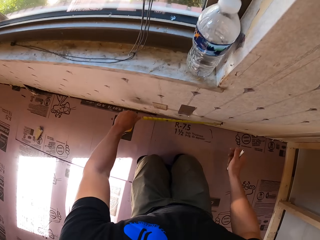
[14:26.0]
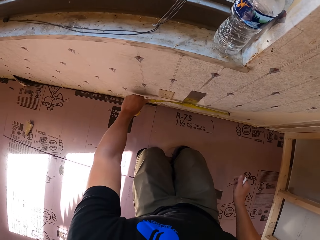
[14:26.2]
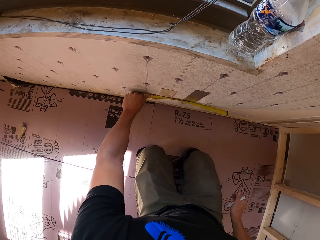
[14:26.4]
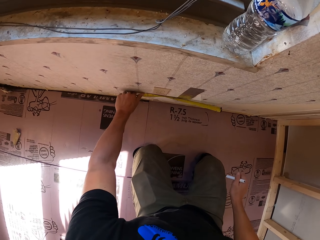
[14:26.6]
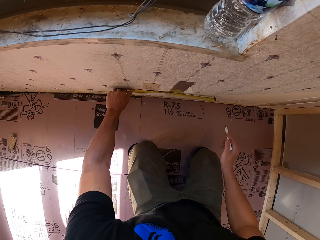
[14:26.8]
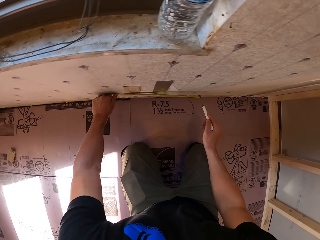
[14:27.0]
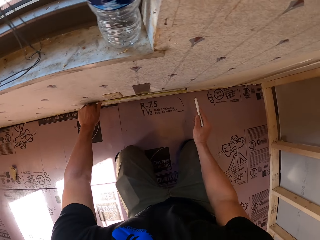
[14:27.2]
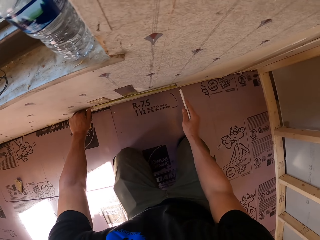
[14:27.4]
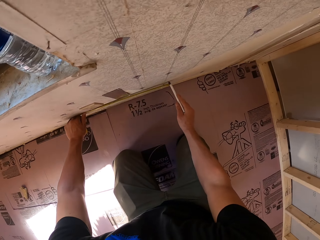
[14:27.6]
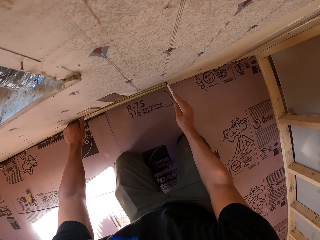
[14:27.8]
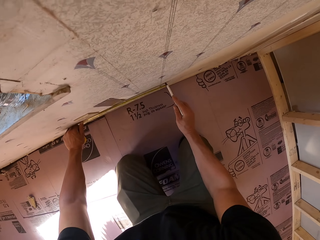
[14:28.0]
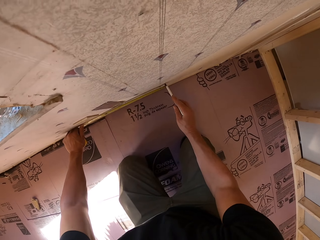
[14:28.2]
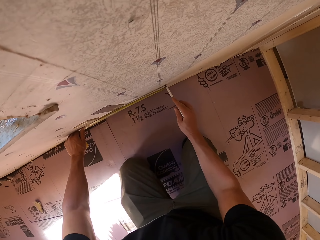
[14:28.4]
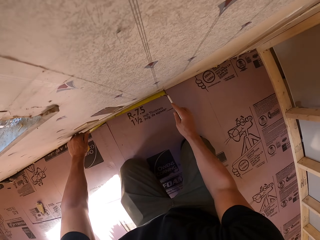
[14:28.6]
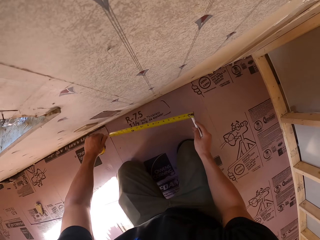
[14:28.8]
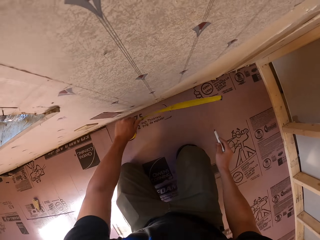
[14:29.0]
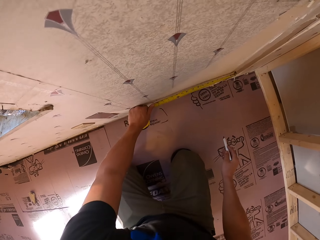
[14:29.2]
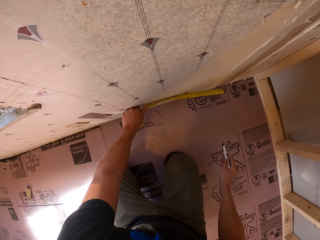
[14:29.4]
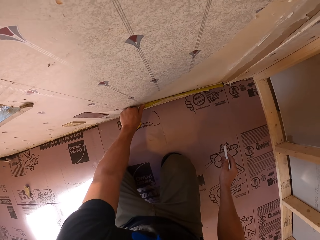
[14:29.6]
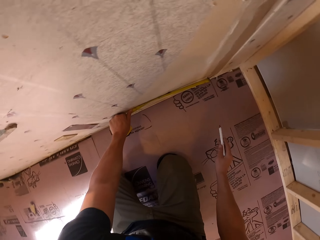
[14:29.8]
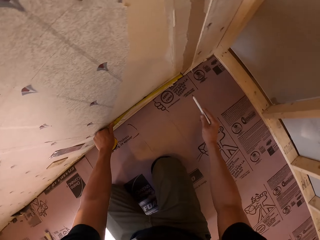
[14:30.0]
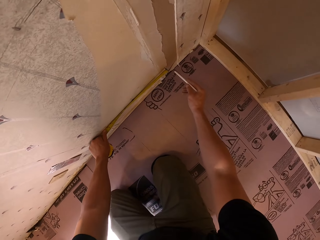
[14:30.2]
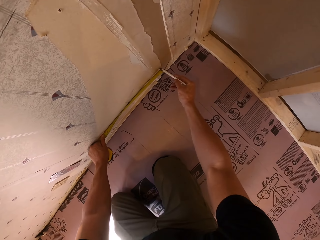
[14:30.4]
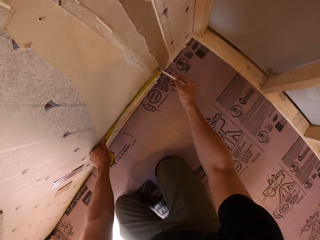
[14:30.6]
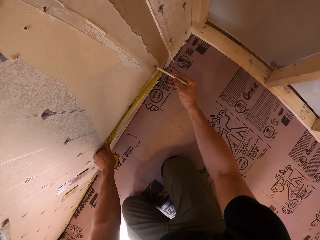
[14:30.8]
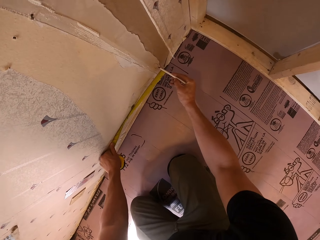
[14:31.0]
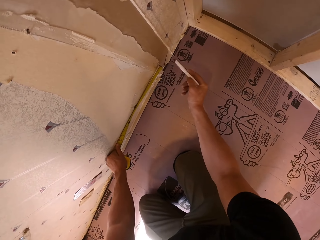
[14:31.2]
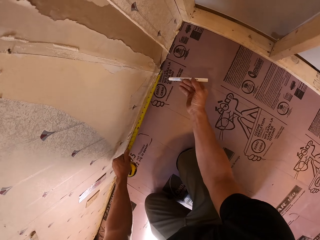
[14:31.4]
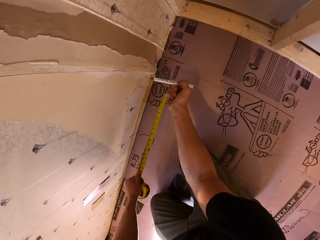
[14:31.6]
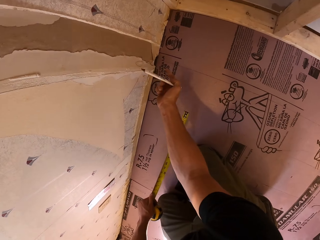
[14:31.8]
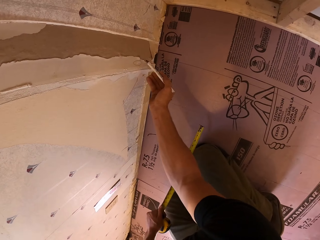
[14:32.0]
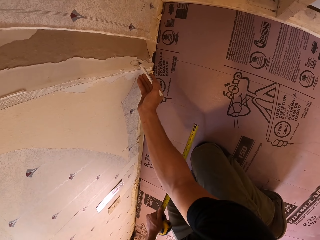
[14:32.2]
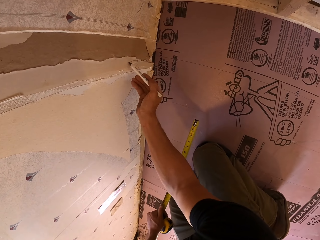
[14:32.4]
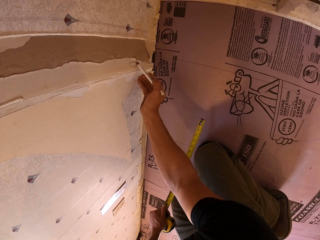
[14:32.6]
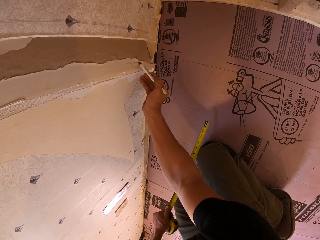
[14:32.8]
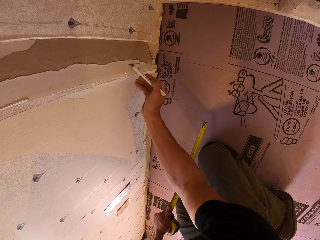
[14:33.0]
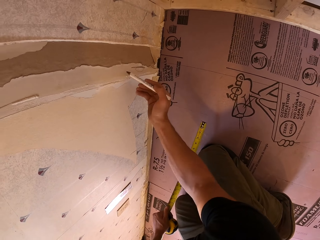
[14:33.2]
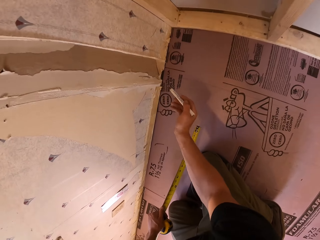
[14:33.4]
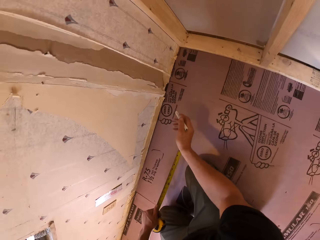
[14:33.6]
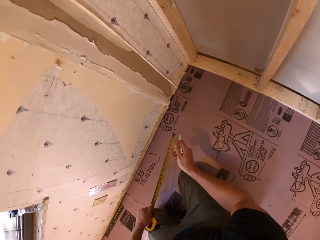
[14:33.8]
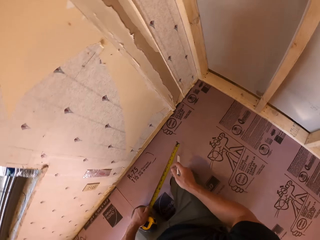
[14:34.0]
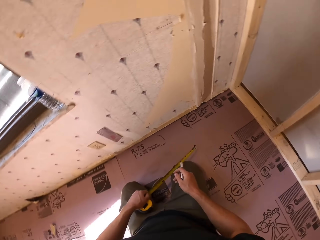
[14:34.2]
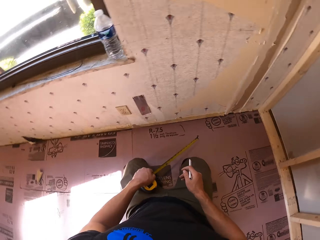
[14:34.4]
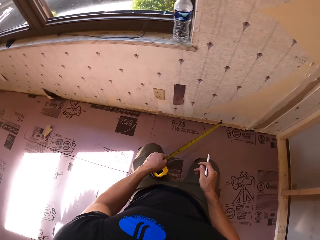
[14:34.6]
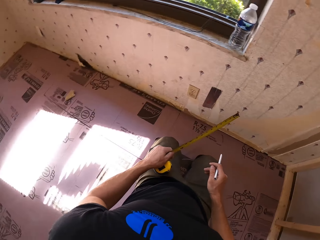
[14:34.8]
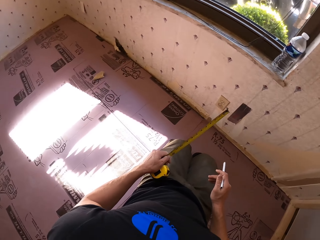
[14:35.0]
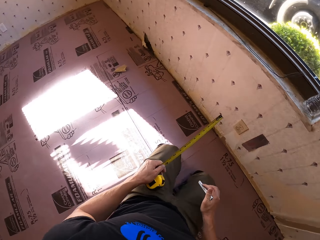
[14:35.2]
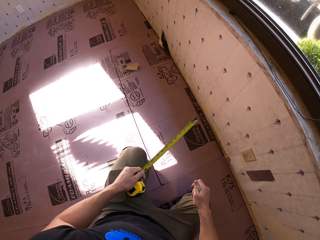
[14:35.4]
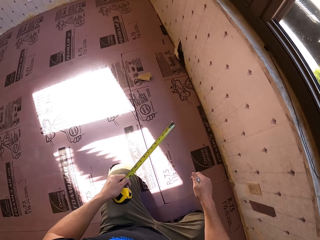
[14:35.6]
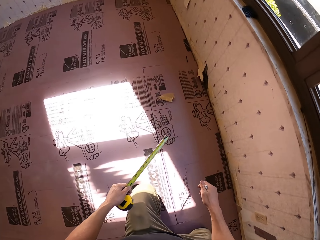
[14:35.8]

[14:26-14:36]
The camera wearer puts the tape measure on the wall. They write on the wall. They measure the wall. They write on the wall. They write on the wall again. They move the legs.

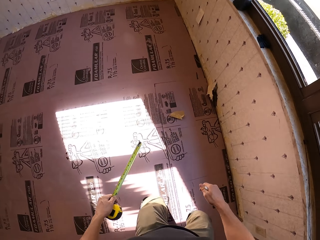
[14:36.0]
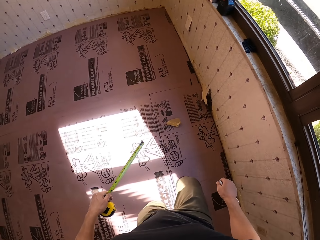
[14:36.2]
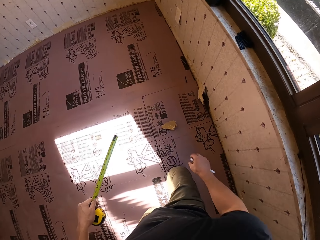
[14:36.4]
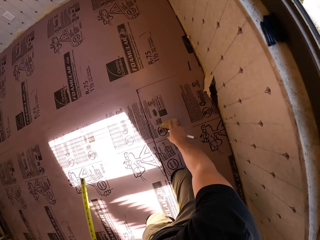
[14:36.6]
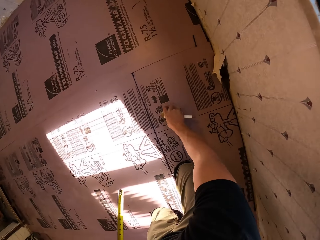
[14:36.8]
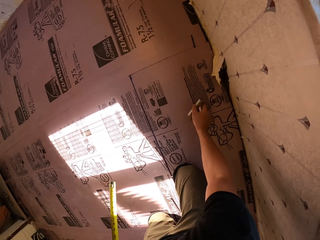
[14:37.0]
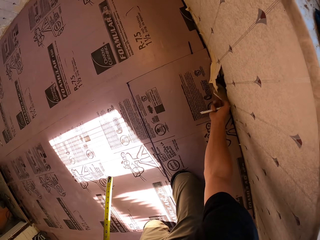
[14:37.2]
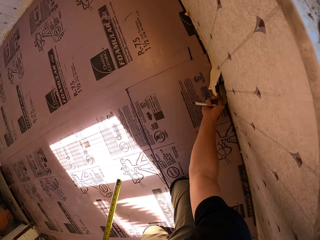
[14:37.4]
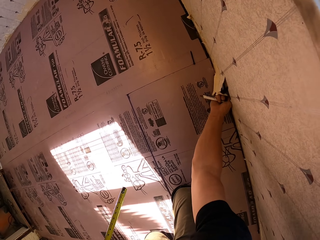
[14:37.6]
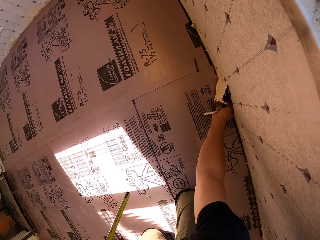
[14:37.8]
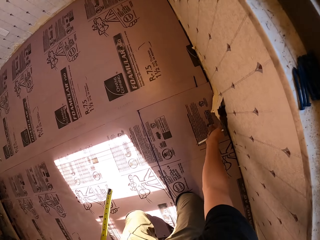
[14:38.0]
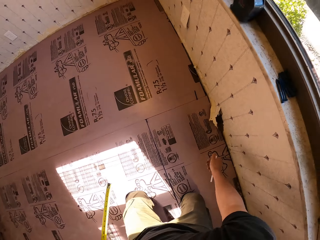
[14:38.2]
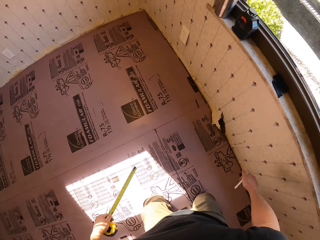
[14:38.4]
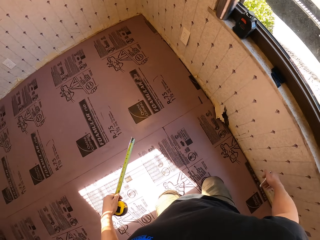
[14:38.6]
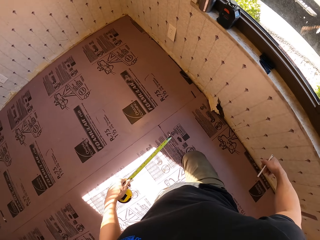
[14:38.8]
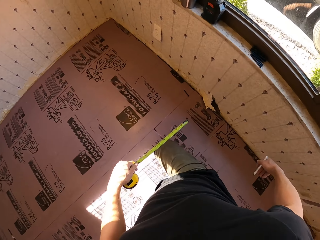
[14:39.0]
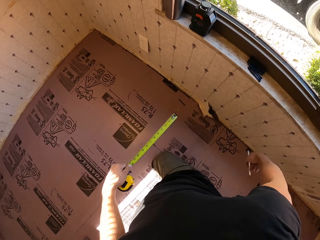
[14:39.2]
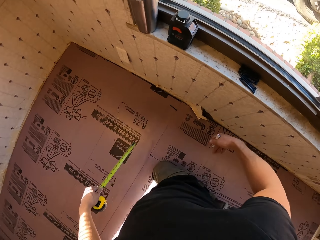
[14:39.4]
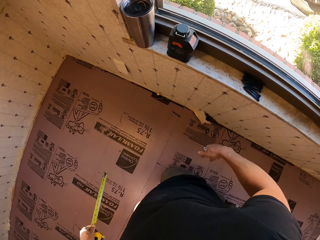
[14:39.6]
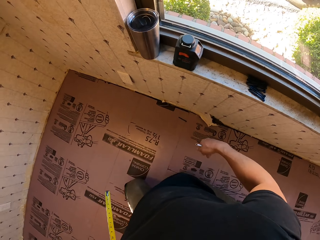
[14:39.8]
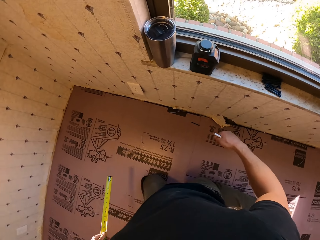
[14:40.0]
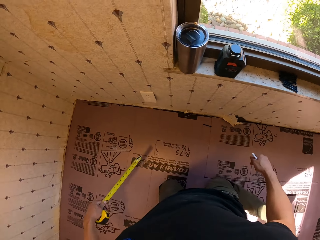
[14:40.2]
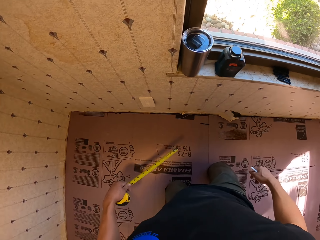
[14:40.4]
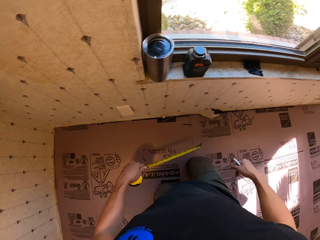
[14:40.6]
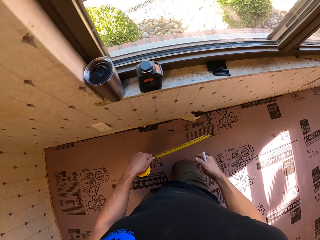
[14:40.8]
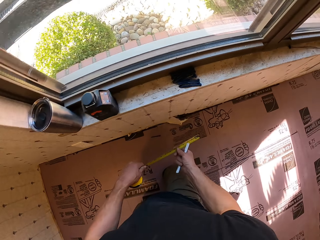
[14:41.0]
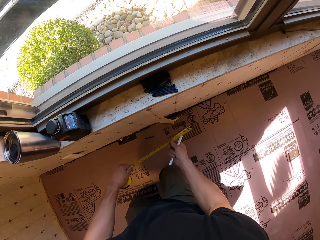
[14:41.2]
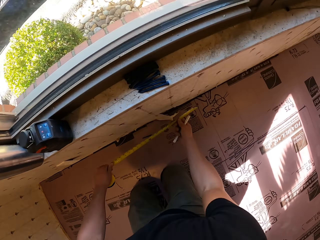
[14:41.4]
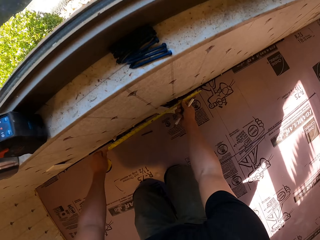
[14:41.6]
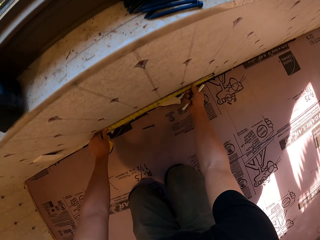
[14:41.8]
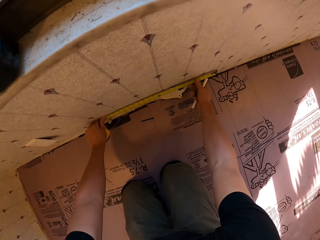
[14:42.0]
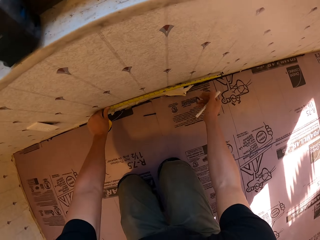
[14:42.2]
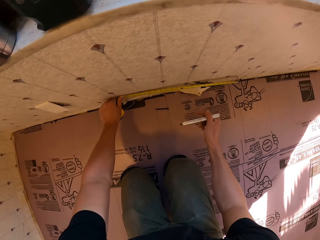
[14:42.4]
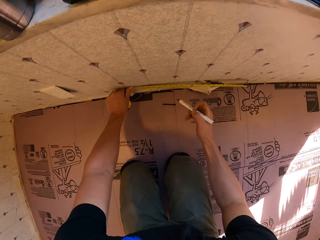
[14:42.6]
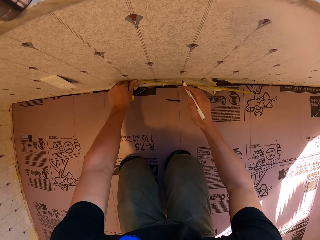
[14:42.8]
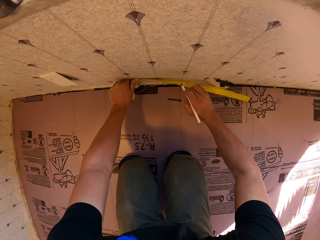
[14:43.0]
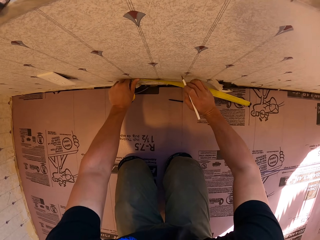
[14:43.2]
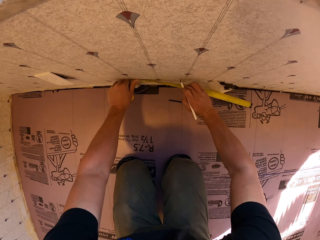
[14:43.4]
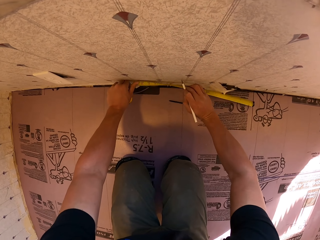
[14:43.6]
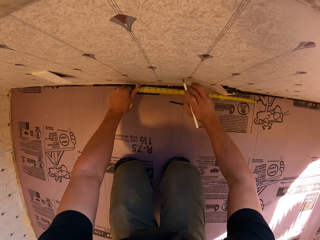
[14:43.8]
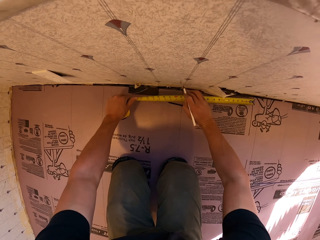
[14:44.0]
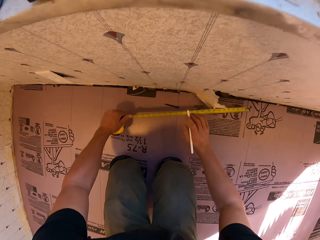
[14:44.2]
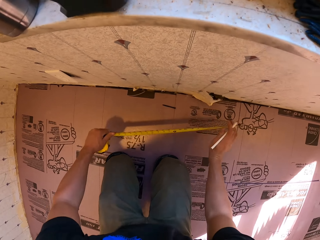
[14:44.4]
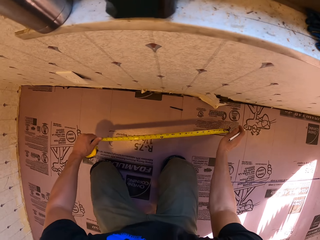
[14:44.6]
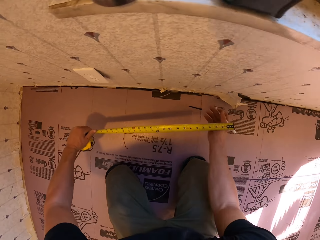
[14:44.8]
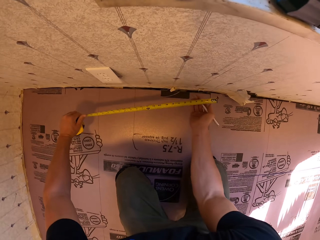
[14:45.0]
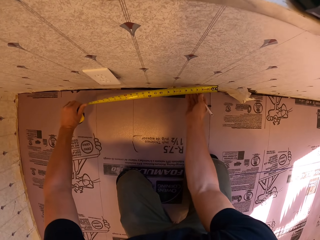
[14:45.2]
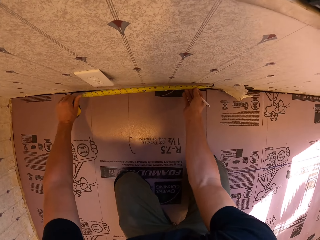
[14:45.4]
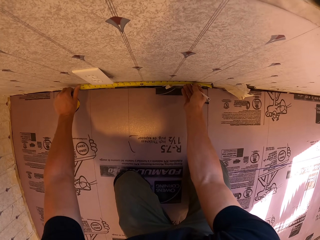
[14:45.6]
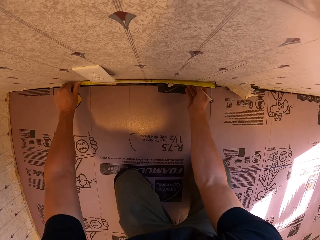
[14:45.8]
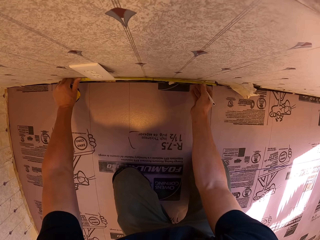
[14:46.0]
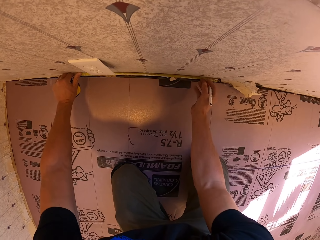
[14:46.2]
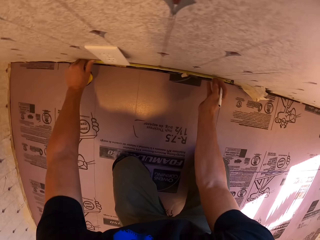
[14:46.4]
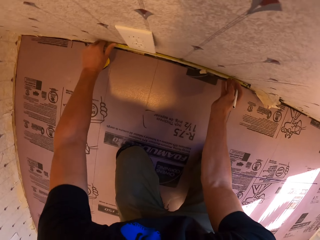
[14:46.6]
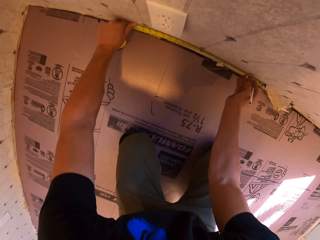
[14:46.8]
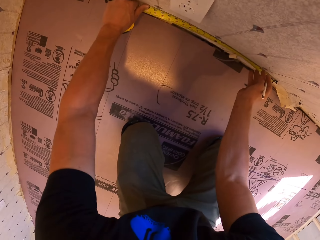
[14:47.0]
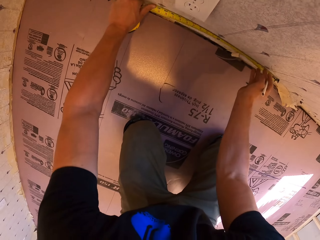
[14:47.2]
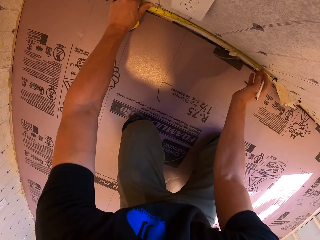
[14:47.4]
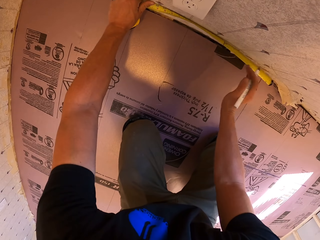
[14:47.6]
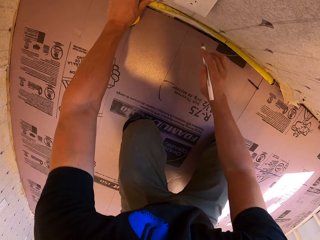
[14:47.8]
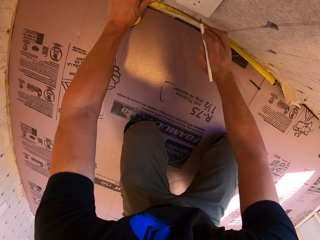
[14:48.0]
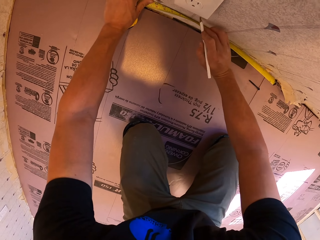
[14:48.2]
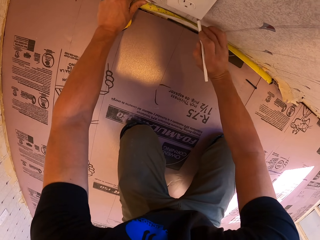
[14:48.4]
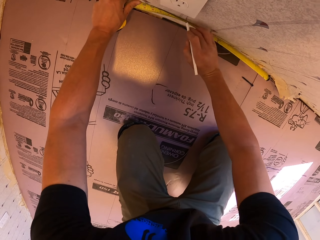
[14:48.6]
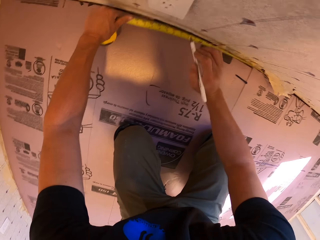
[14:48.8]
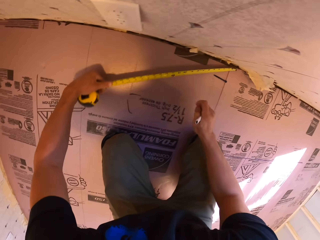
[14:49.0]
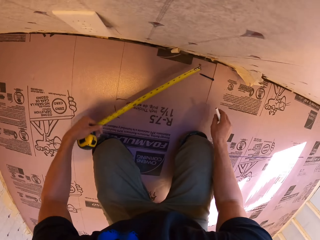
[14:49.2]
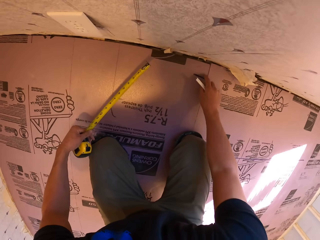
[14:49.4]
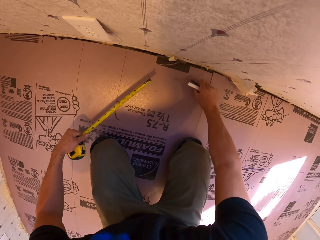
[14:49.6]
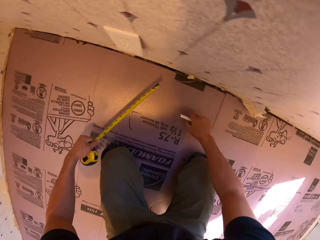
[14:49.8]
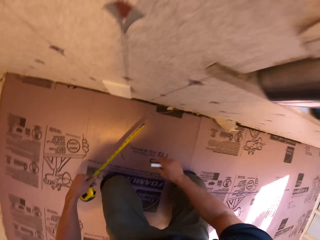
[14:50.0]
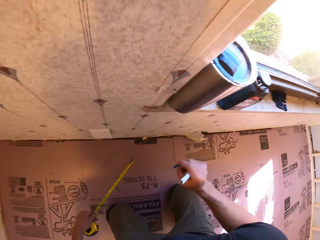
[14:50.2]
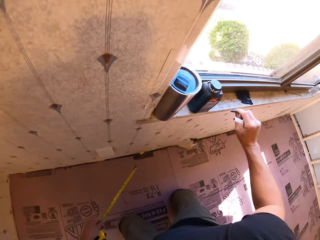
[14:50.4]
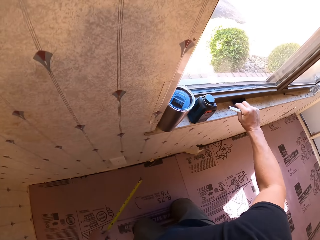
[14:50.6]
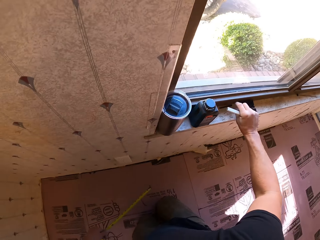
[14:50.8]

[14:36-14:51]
The camera wearer puts paper in the hole between the wall. They move the paper. They move the legs. They measure the wall. They mark the wall with the pen. They move the tape measure. They write on the wall. They pick up a nail from the floor and put the nail at the window.
